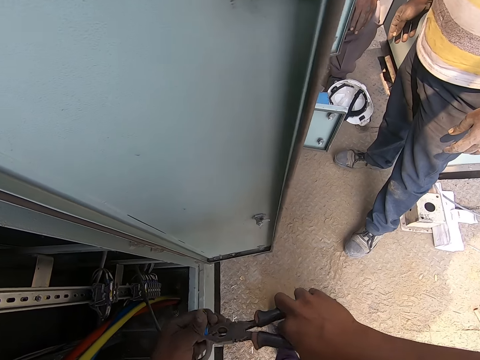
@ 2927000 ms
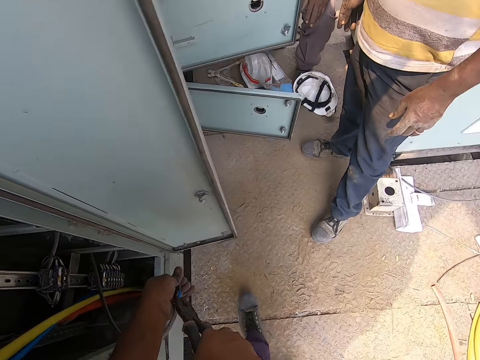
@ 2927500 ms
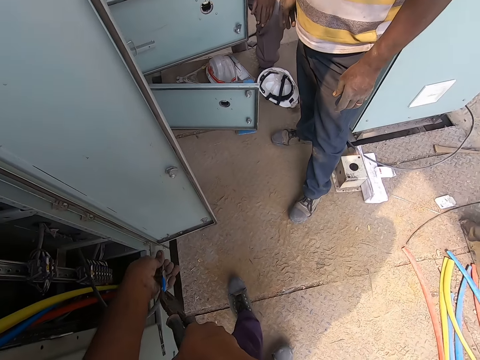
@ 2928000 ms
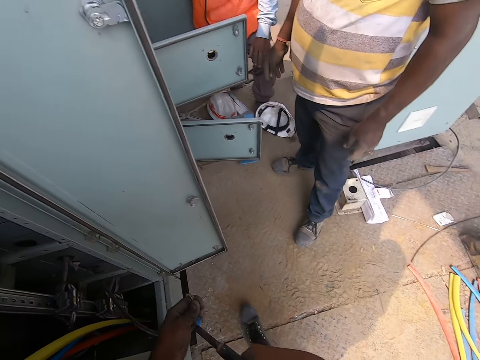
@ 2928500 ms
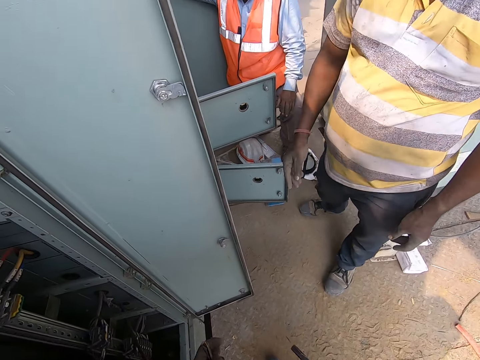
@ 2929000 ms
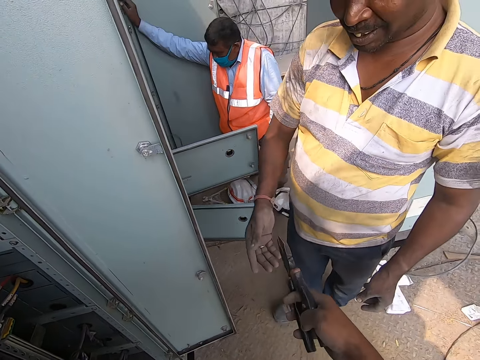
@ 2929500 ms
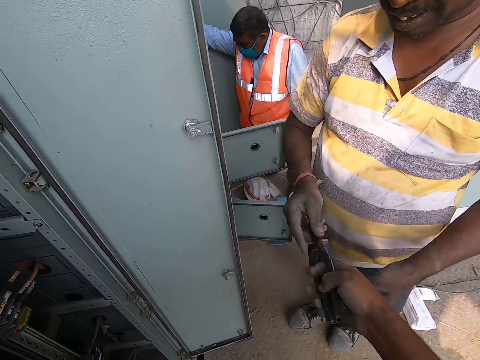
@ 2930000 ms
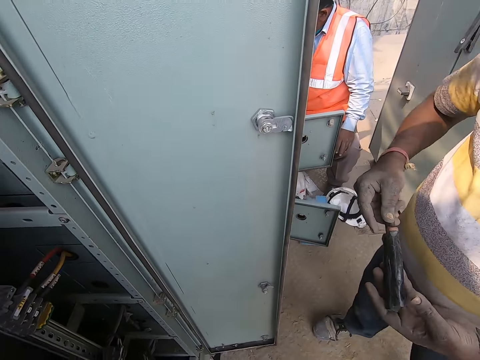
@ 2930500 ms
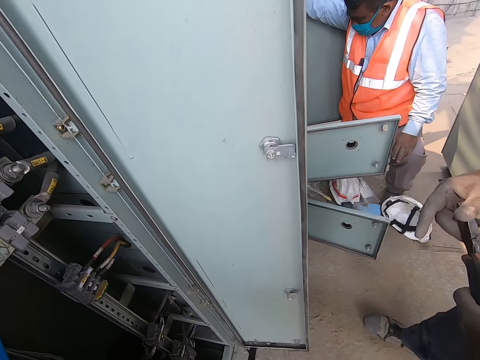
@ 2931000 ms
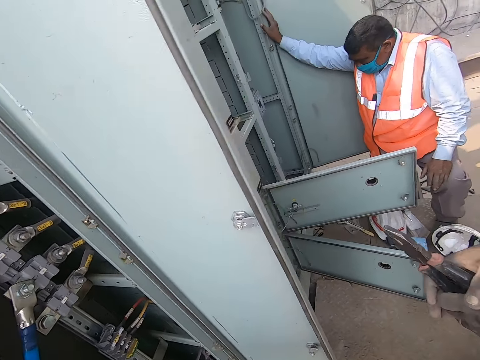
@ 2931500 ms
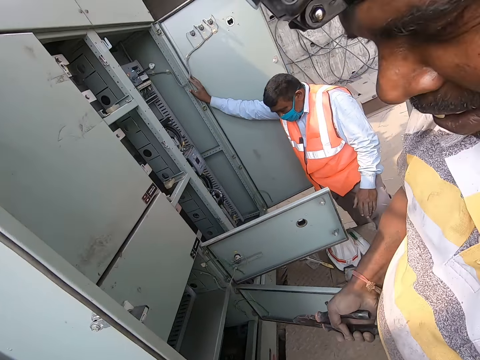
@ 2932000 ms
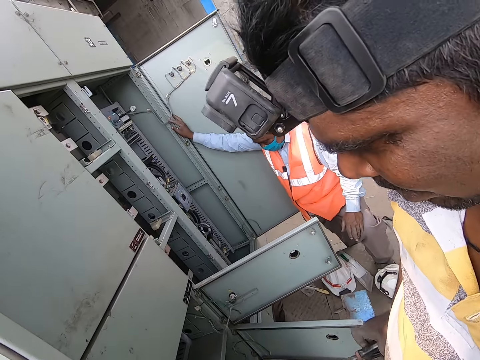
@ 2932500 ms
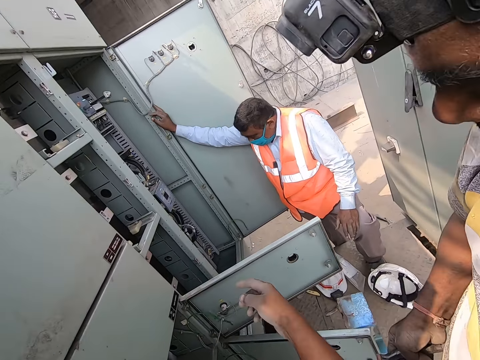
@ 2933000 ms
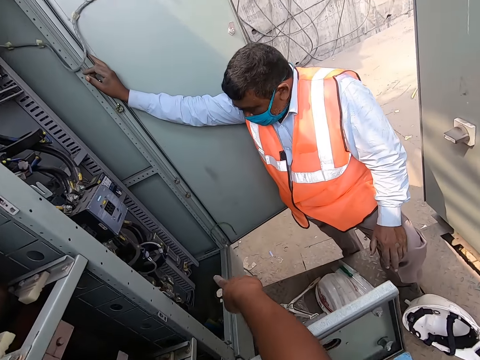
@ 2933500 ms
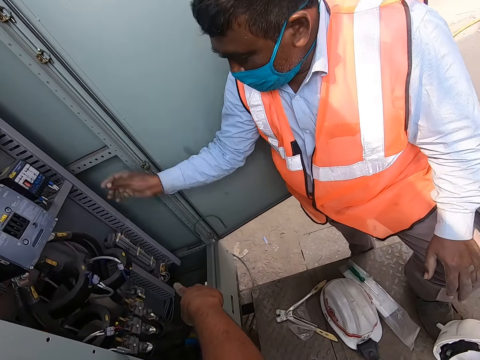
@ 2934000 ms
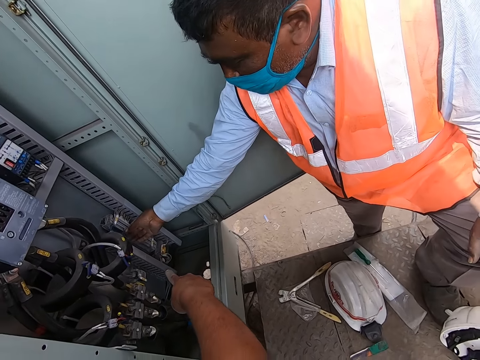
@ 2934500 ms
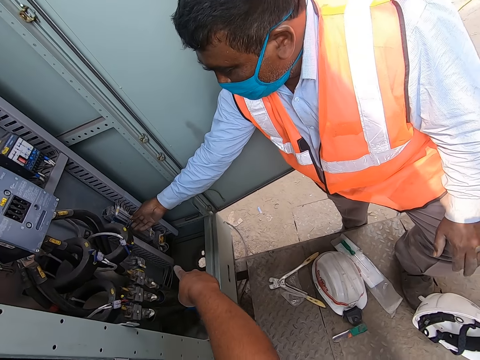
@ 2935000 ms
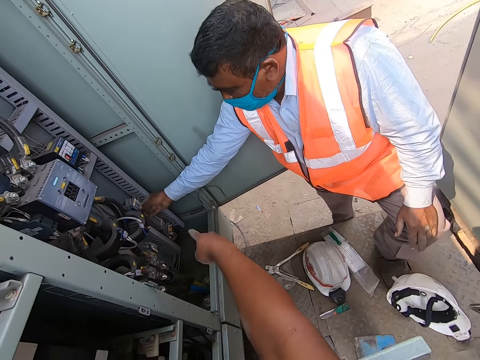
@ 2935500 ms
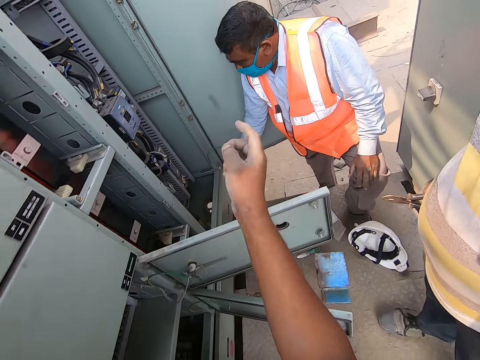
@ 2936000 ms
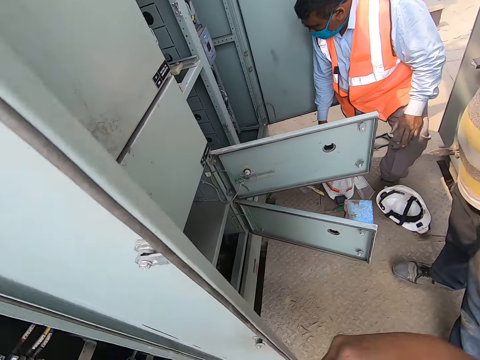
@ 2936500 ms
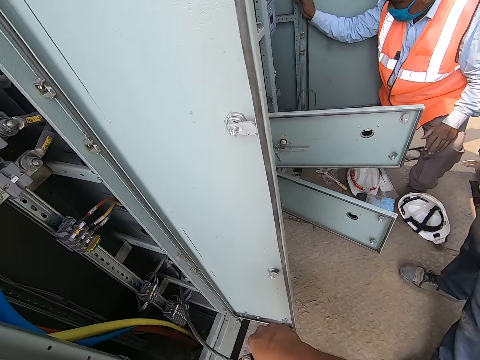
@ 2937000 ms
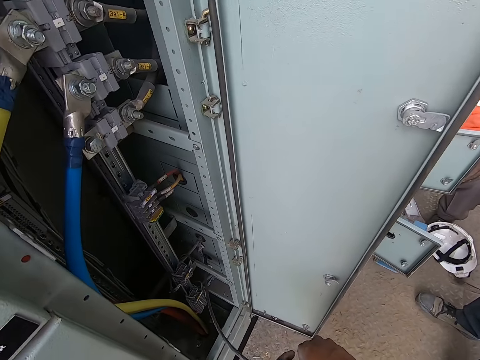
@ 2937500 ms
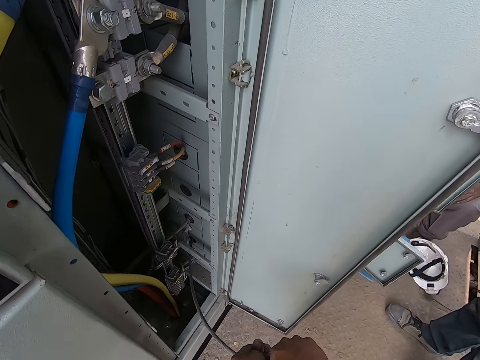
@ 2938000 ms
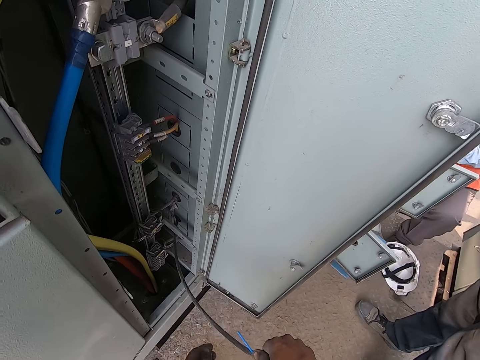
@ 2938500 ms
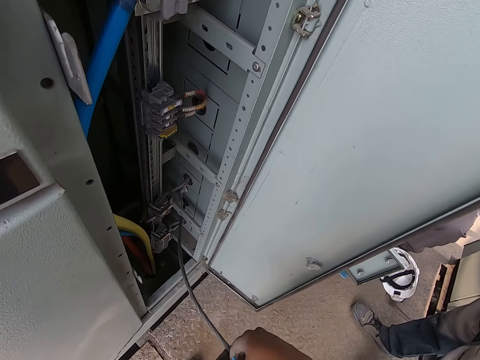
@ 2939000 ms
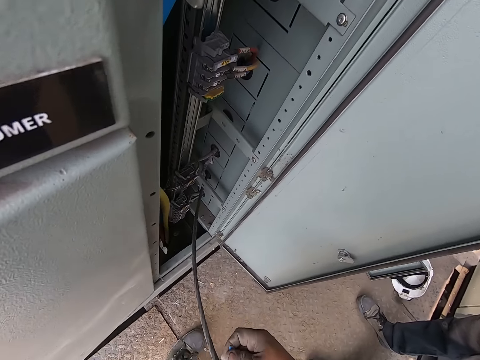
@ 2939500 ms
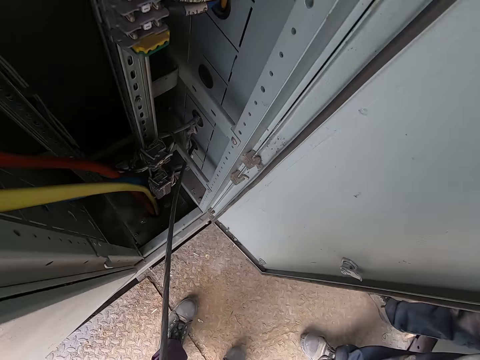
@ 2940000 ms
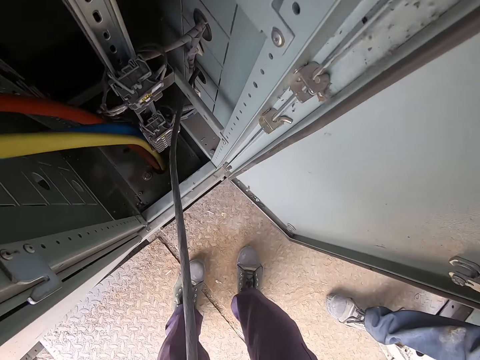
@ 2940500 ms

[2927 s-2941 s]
The camera wearer gives the pair of pliers to a man with his right hand. He points his right finger to the power circuits. Another man checks the power circuits with his right hand. The camera wearer cuts the cable with his hands.

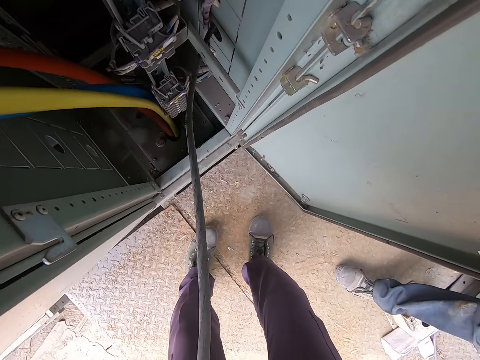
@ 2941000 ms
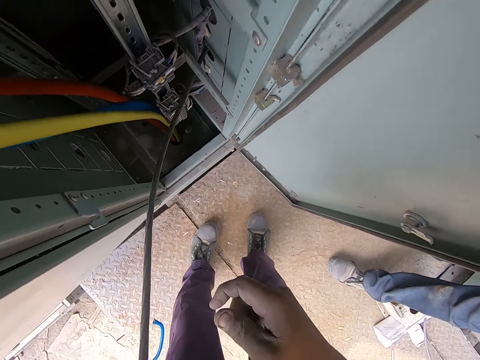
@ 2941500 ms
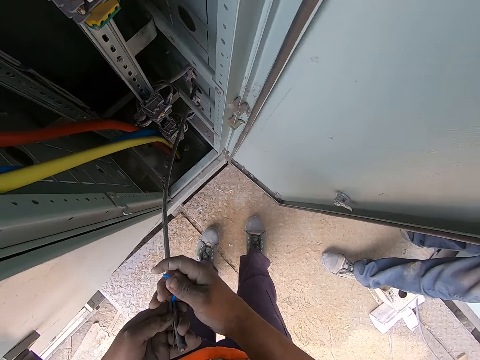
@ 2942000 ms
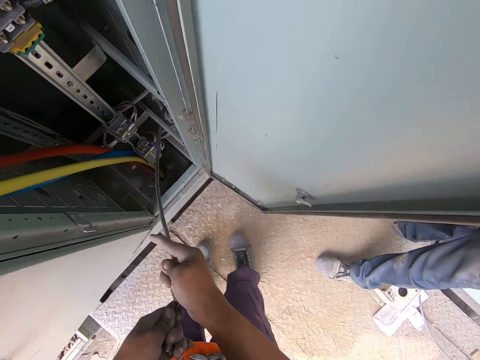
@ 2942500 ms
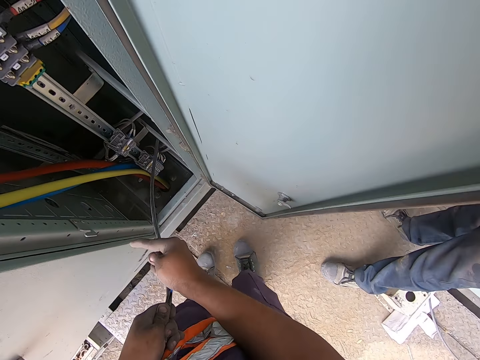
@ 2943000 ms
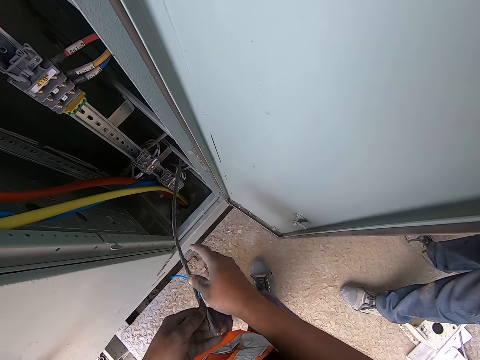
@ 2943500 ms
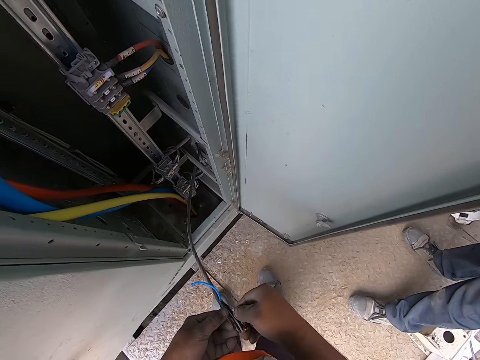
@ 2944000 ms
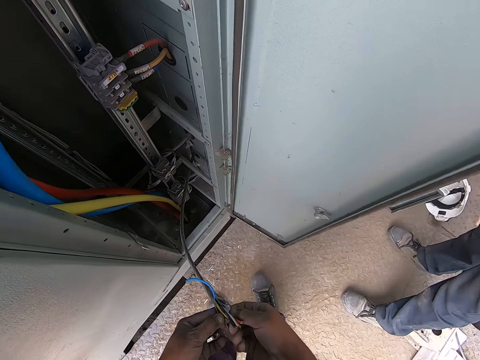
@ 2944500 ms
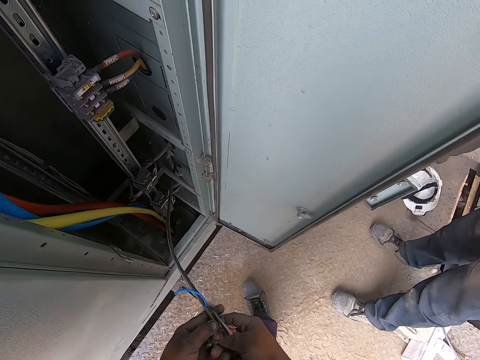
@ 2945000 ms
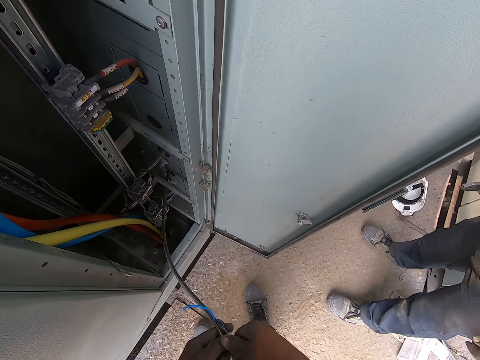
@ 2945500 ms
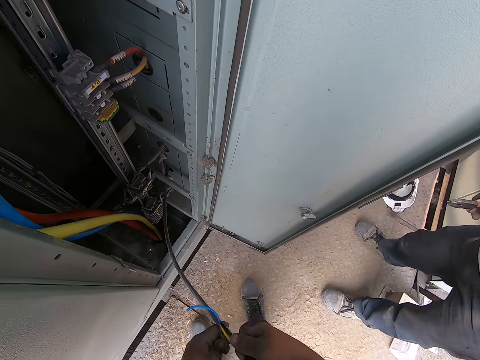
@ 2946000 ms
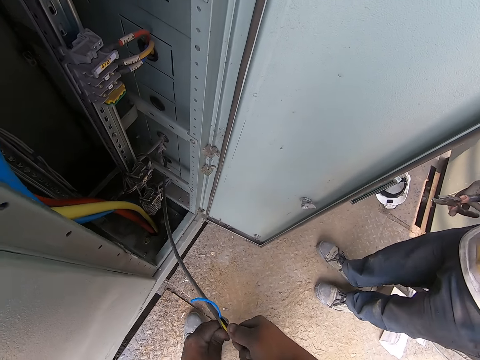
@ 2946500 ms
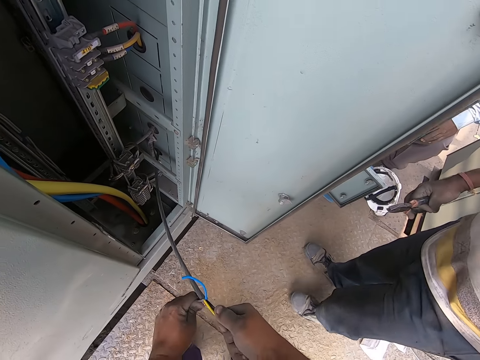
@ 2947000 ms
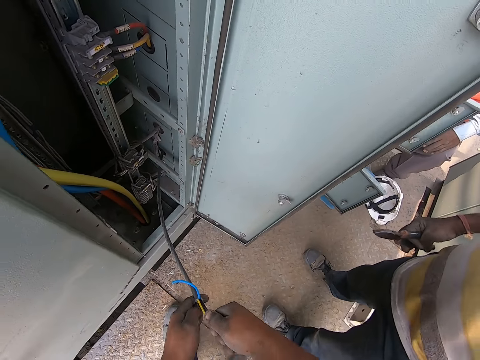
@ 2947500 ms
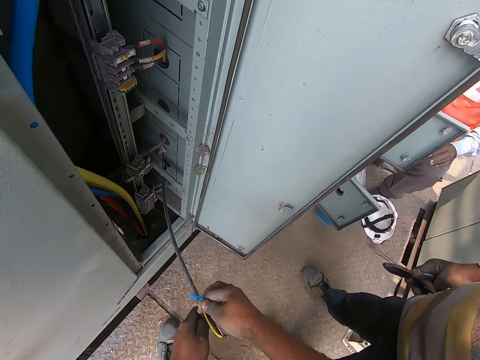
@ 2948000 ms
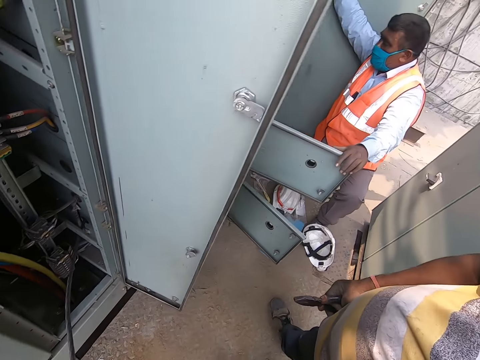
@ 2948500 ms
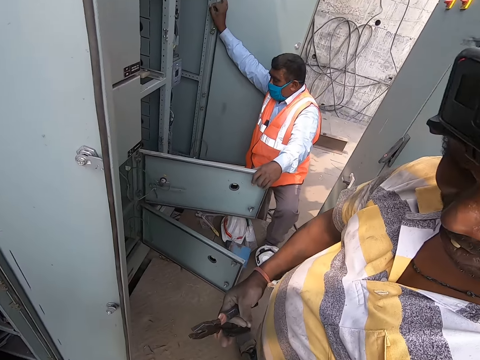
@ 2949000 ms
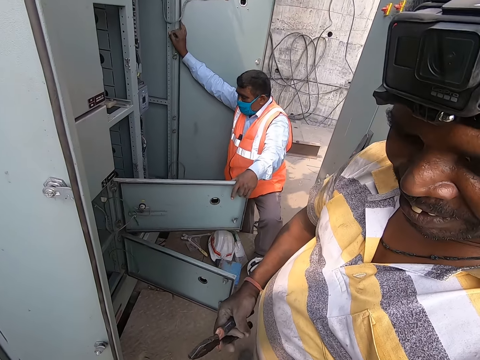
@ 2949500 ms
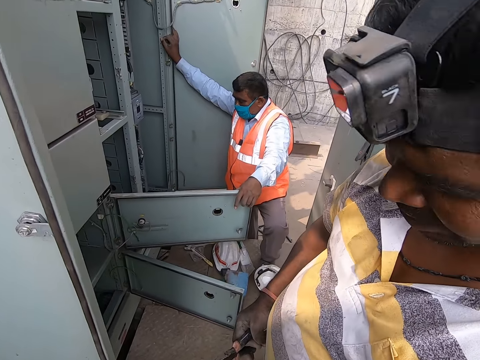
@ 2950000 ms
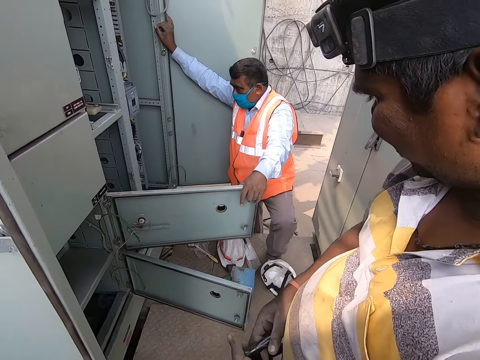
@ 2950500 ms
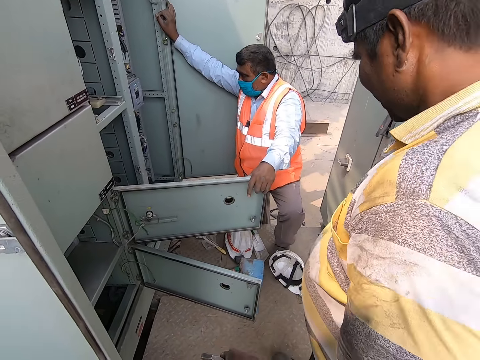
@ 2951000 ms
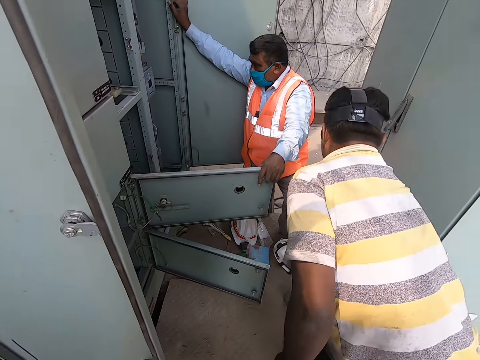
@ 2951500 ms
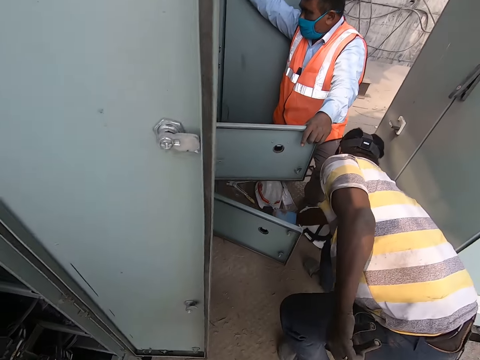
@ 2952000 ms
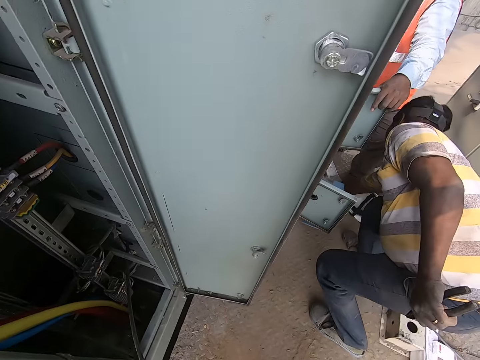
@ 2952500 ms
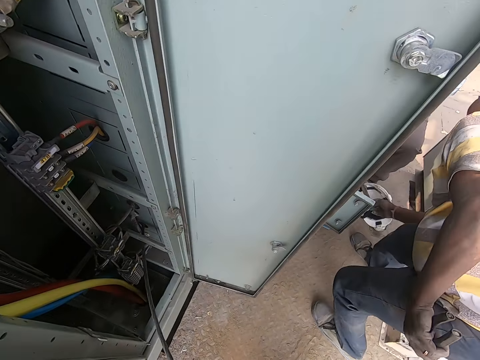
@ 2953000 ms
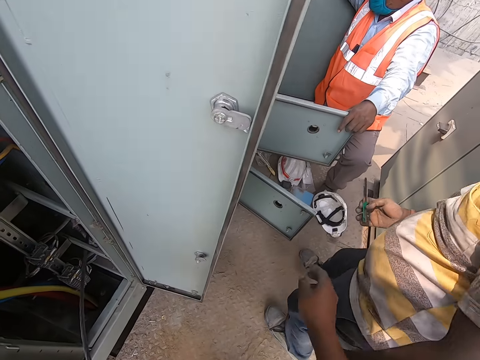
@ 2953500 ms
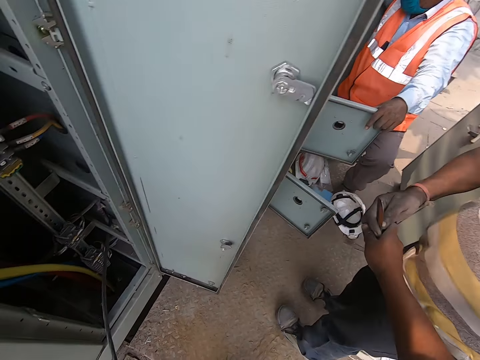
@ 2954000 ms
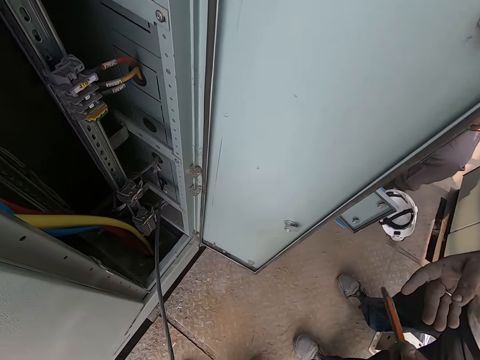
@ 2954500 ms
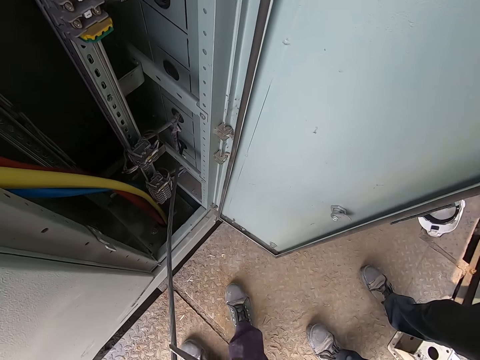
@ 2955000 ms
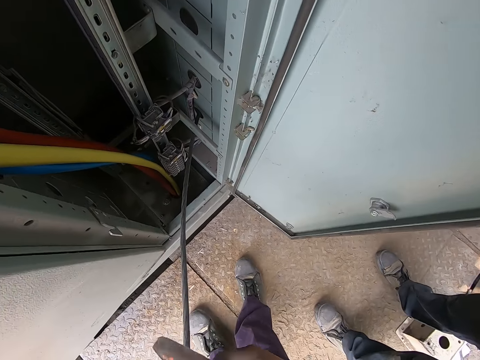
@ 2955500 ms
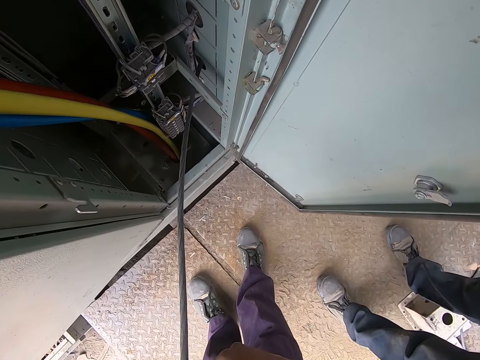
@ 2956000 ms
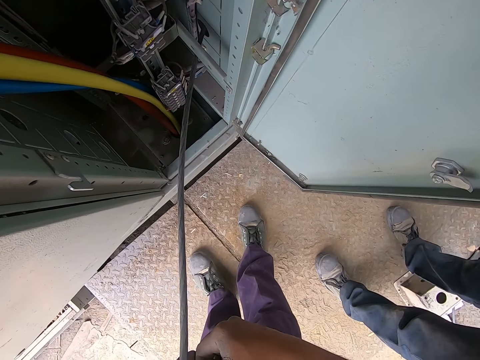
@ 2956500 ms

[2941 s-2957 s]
The camera wearer makes a wire. A man picks up a knife from the floor with his right hand. The camera wearer collects the knife from the man with his right hand. He cuts the cable with the knife in his right hand.
